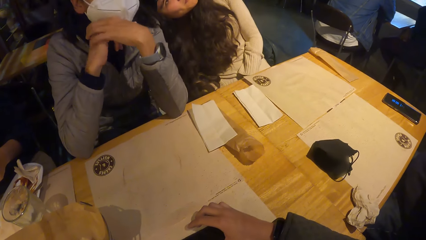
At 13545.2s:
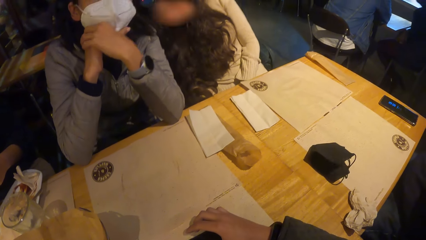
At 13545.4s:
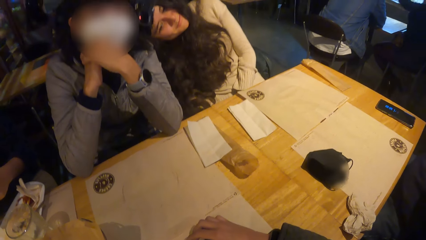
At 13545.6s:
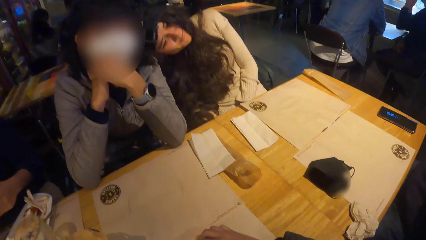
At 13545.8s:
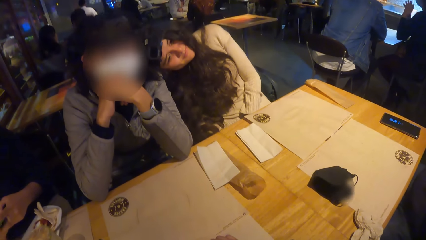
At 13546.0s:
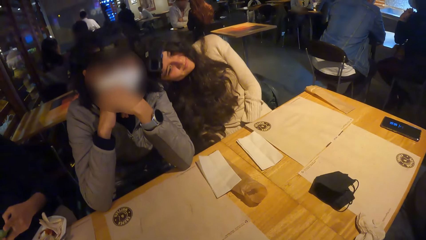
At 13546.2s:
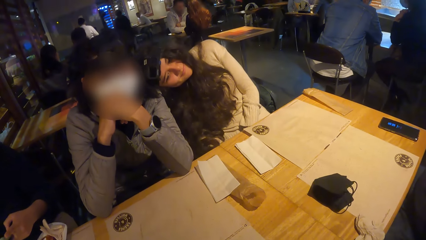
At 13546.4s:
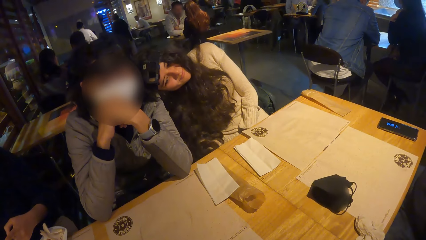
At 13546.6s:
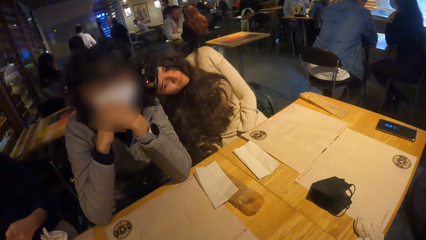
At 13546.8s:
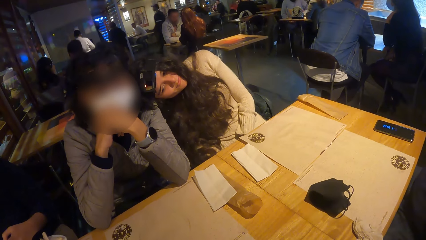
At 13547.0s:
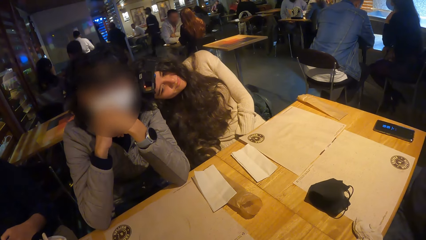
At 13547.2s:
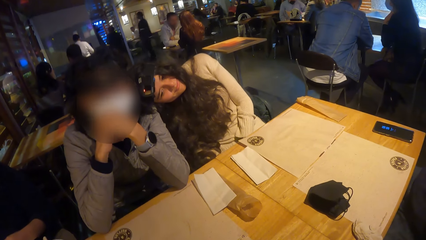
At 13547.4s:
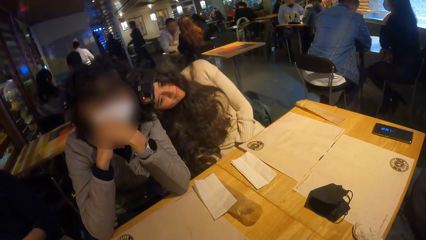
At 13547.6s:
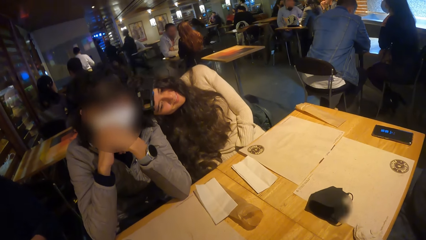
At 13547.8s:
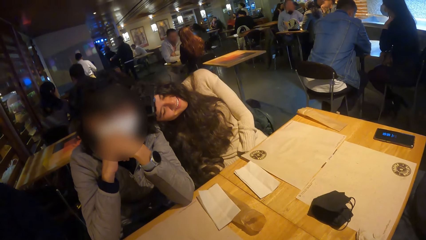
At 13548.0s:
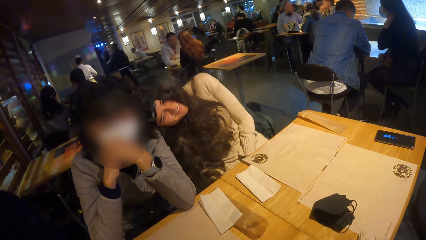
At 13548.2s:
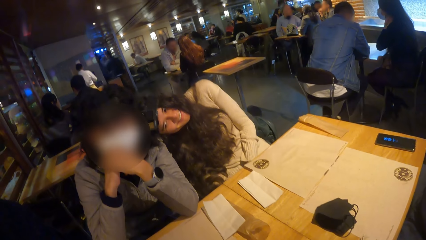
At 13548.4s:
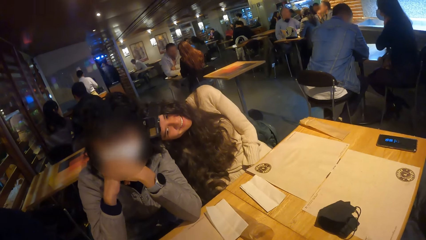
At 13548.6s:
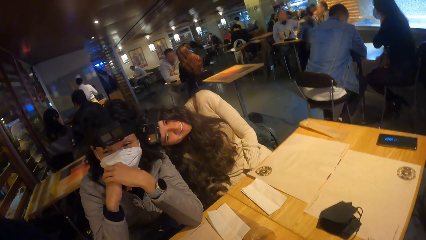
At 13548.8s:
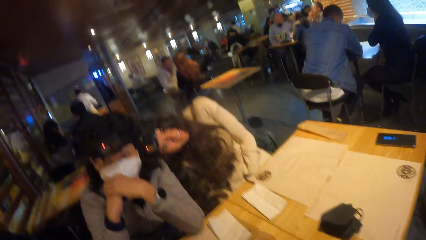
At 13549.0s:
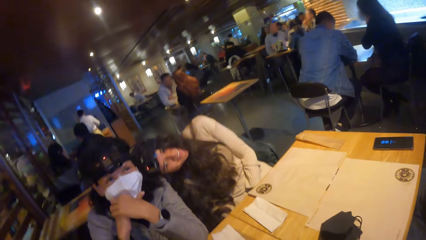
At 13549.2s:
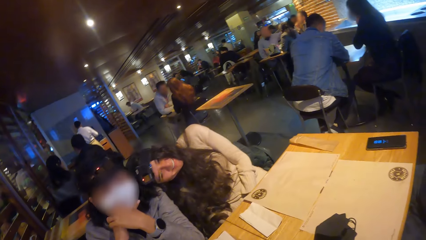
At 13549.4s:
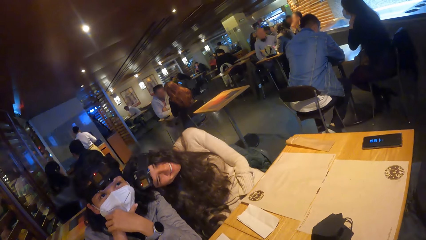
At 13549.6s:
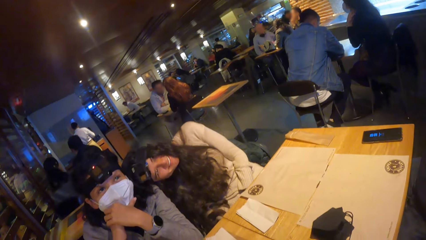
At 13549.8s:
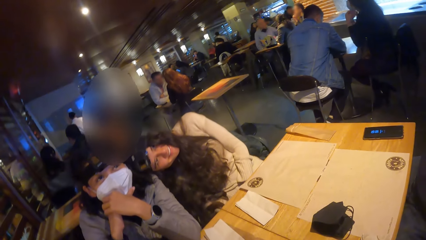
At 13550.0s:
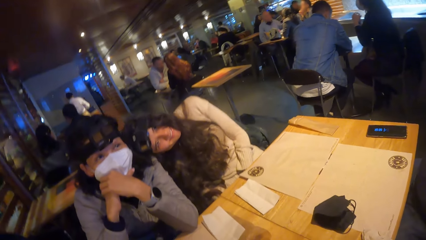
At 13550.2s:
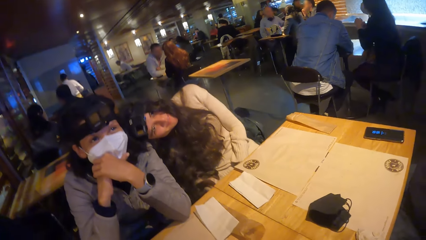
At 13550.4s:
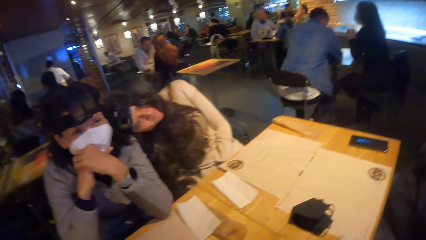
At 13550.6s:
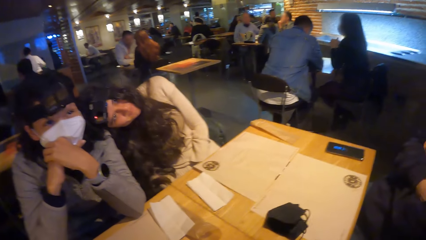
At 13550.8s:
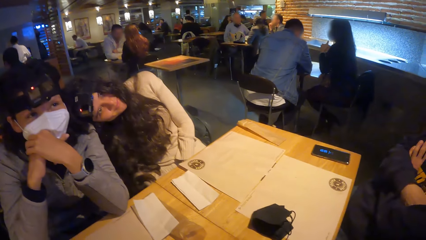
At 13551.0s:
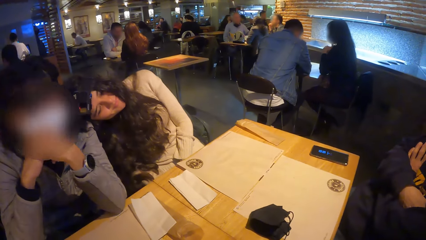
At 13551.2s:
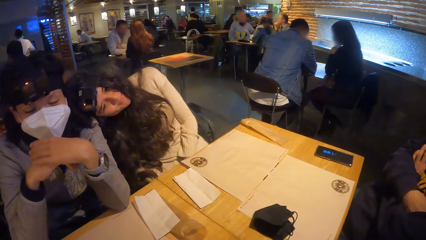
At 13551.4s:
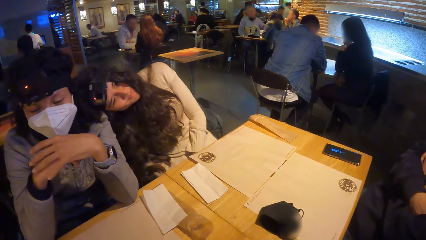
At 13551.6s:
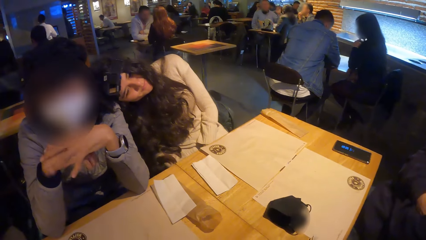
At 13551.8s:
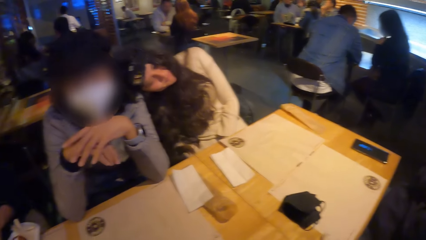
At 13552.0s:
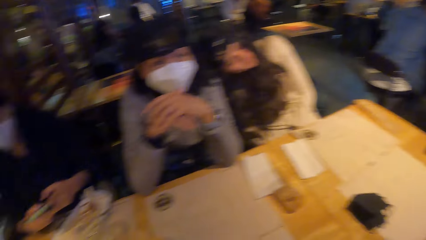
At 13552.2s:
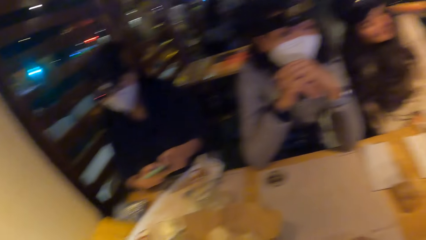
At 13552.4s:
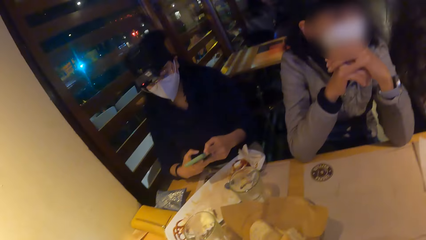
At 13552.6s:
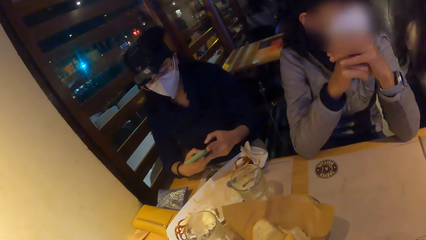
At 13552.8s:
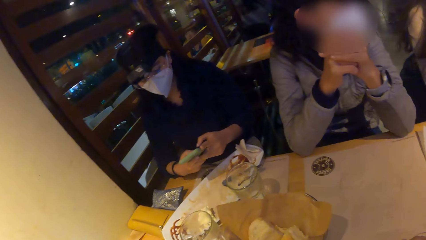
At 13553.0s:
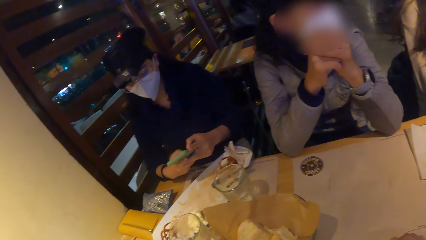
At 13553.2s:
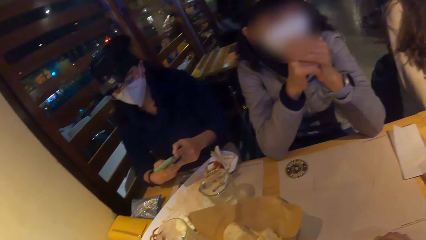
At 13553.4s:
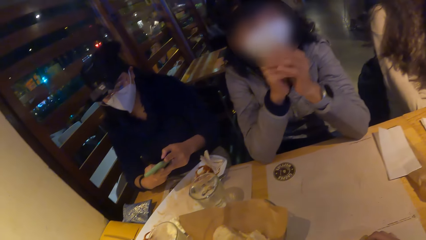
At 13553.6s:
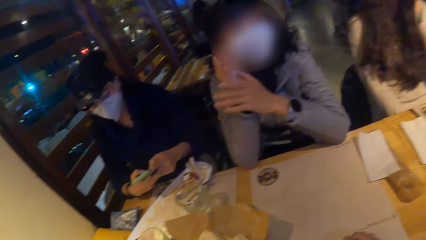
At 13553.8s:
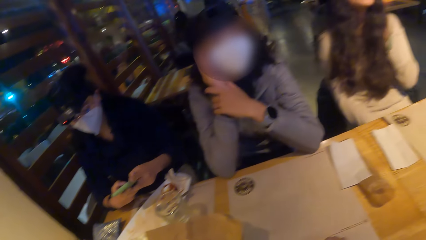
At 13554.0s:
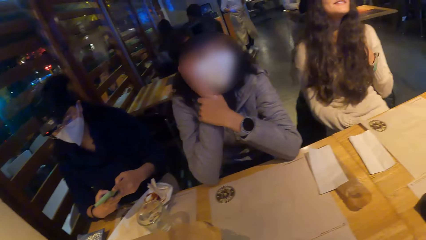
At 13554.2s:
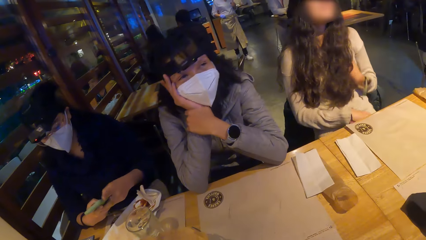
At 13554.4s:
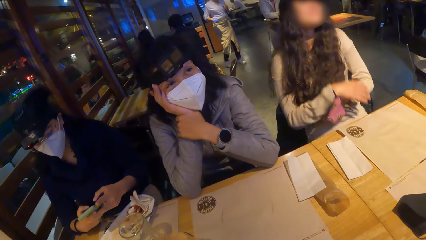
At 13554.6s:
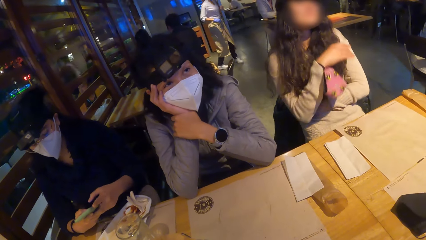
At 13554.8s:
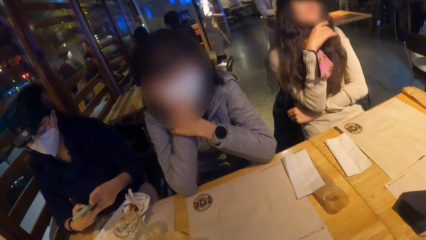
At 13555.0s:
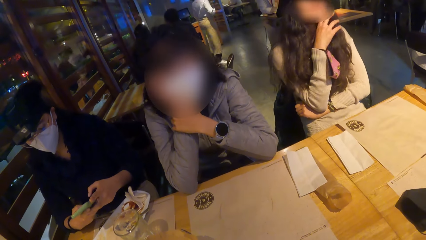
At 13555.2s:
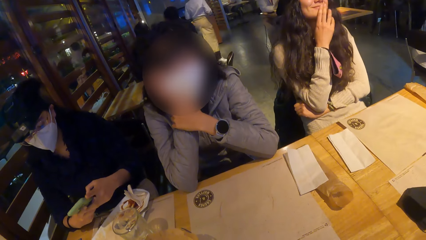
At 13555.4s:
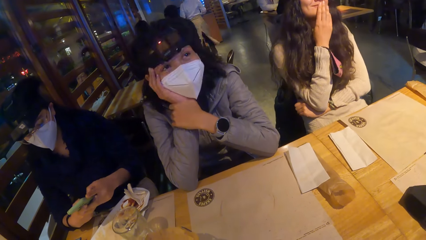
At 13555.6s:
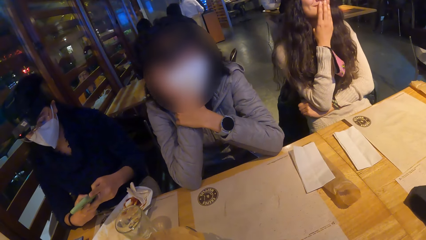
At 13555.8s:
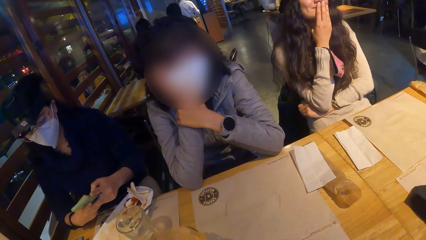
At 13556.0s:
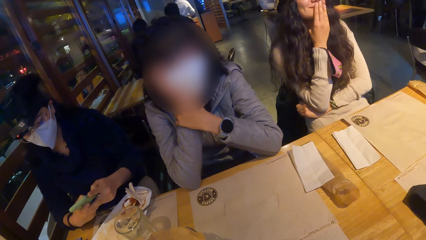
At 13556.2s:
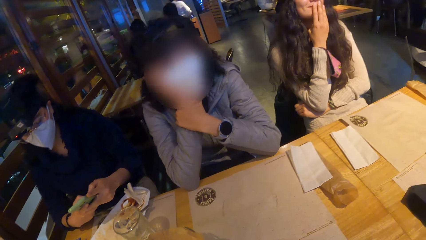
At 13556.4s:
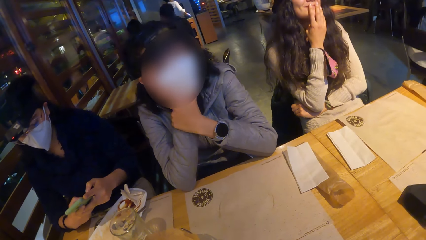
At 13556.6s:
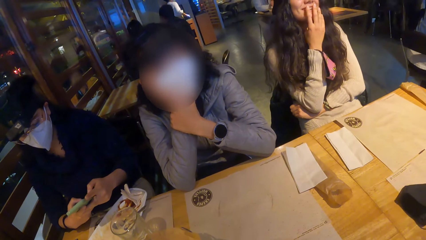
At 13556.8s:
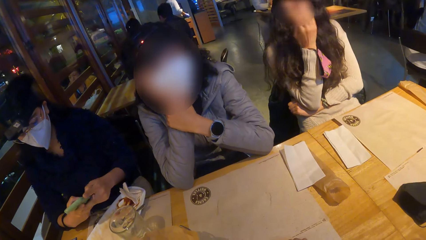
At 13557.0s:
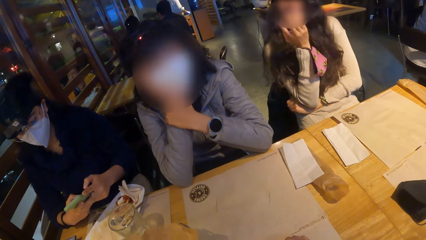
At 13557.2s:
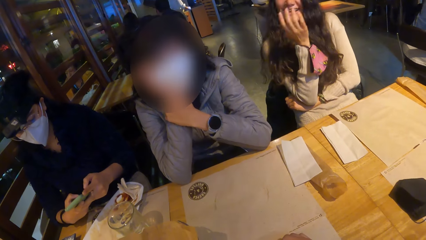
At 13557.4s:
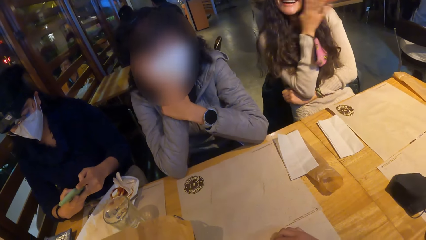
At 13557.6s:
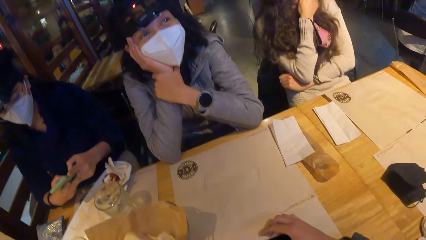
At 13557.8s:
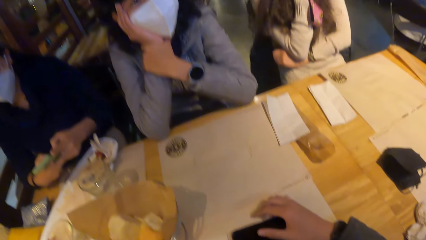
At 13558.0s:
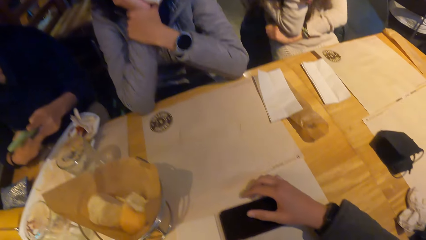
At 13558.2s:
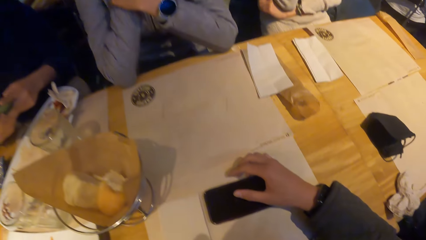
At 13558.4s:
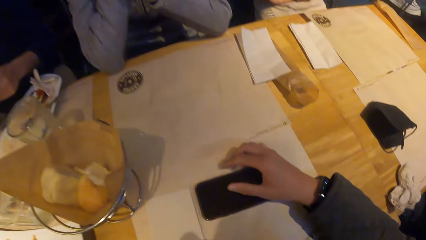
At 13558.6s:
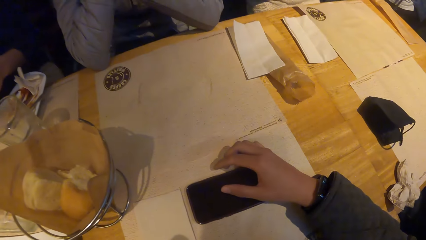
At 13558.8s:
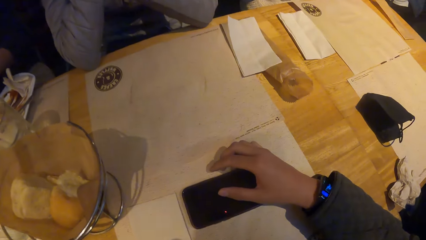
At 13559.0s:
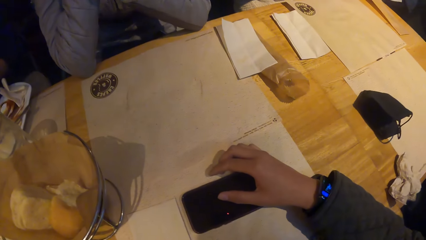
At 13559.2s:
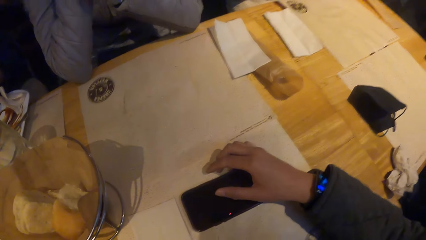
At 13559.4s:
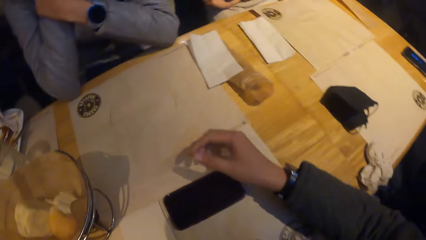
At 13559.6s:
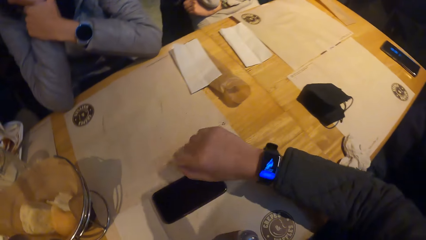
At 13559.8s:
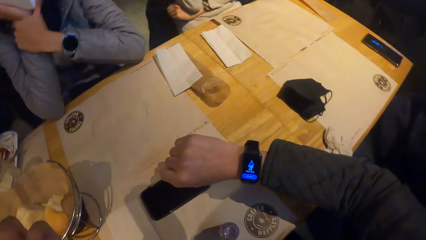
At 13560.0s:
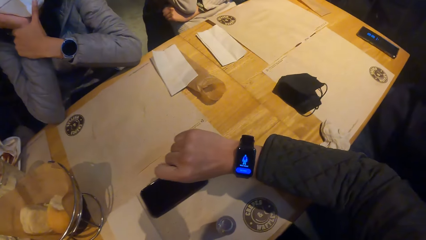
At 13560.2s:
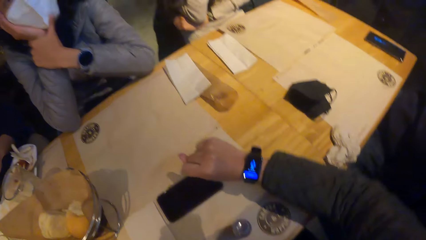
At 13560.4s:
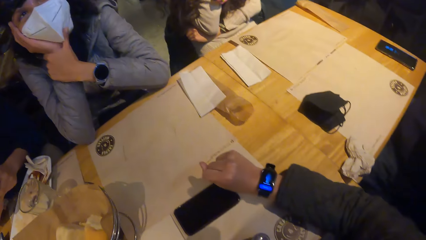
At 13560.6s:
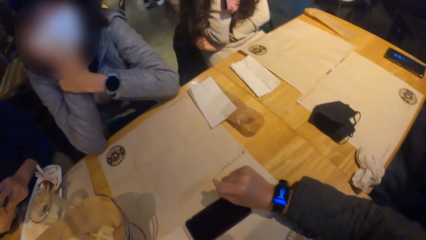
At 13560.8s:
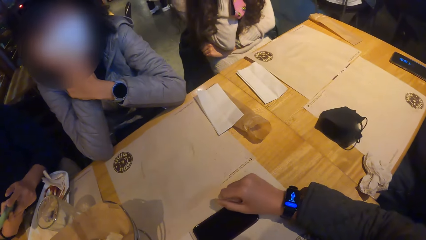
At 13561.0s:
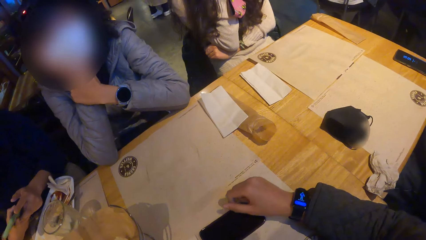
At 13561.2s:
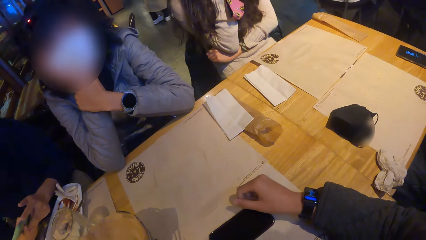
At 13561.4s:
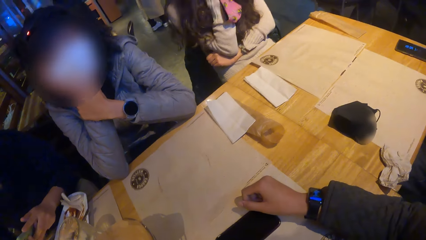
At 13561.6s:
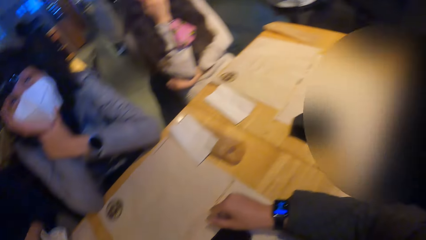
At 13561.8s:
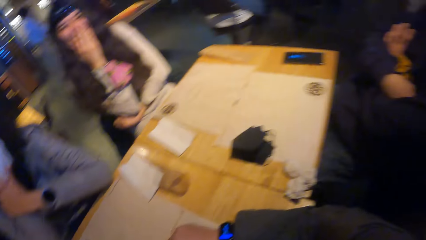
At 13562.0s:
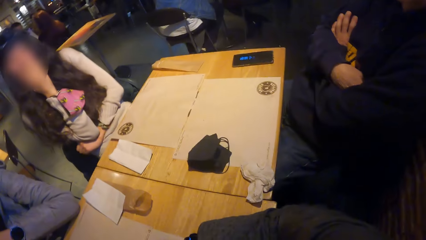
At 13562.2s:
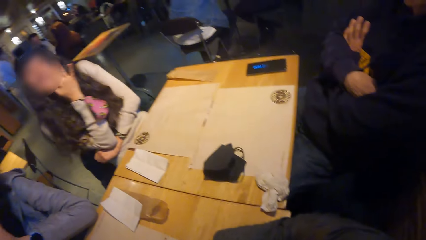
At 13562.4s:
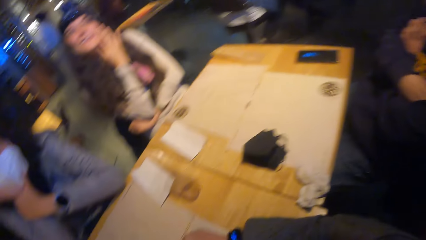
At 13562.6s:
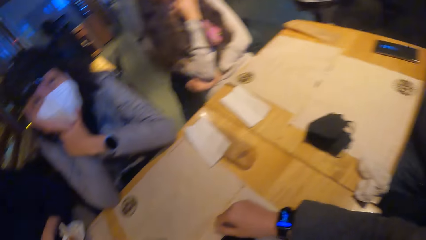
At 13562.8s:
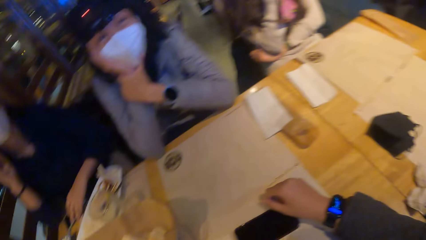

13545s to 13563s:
The camera wearer turns around the room. A woman operates her phone. The camera wearer moves her right hand with a digital watch on it. She turns around the room.
